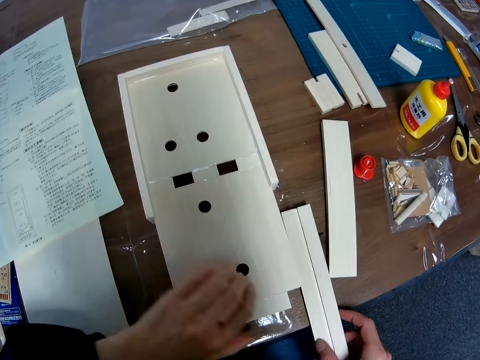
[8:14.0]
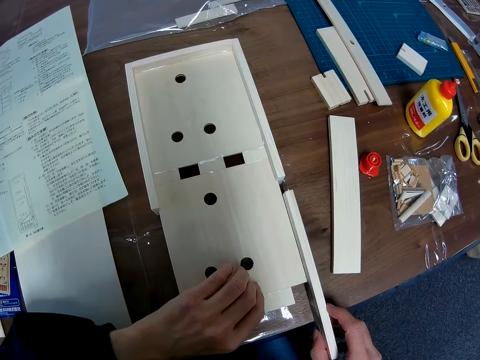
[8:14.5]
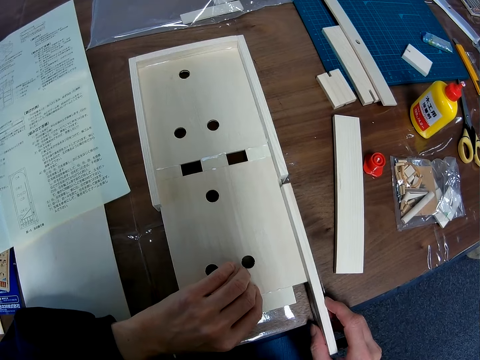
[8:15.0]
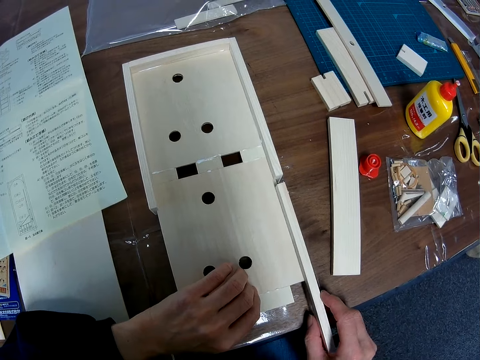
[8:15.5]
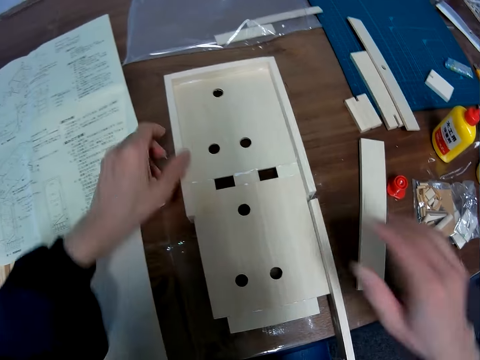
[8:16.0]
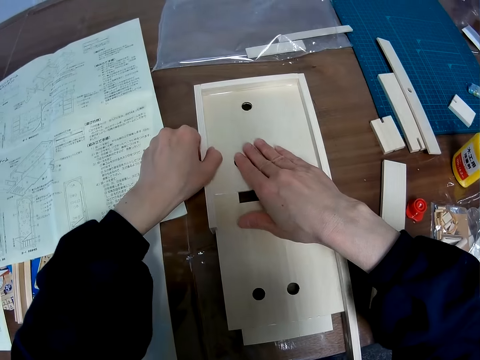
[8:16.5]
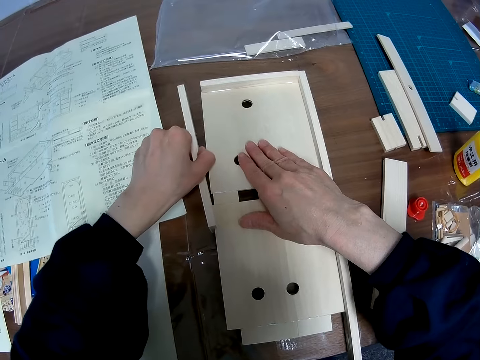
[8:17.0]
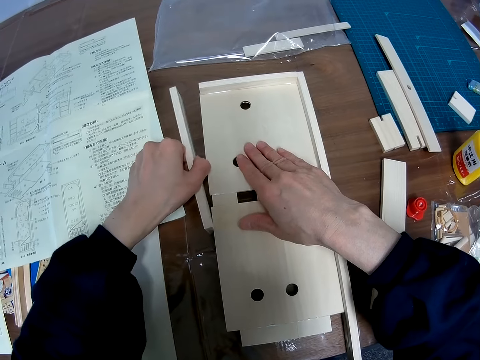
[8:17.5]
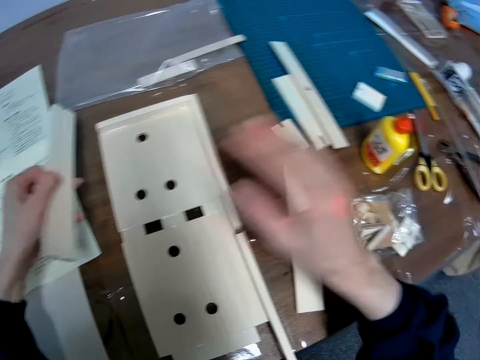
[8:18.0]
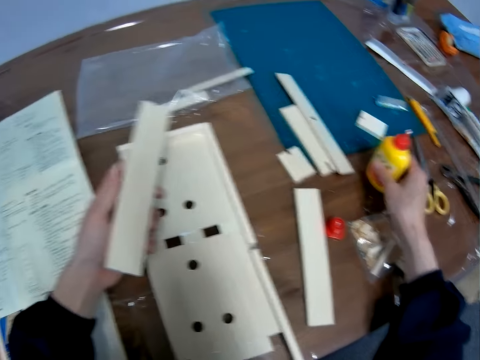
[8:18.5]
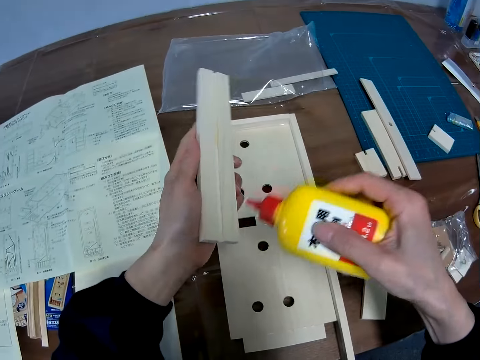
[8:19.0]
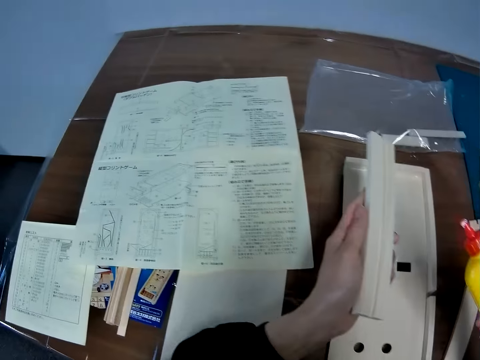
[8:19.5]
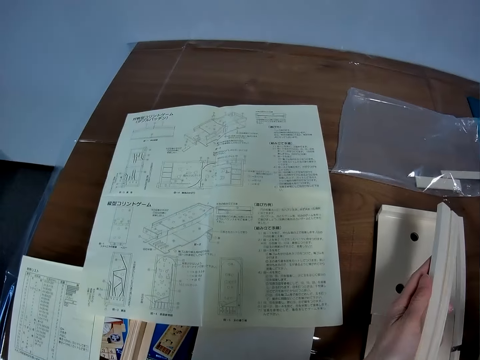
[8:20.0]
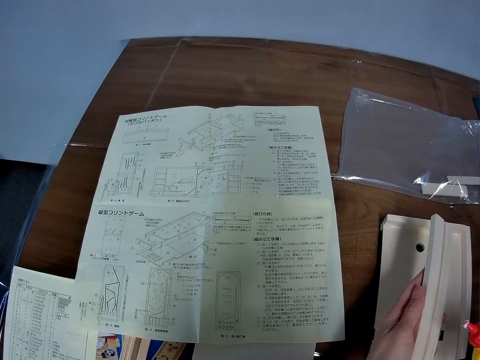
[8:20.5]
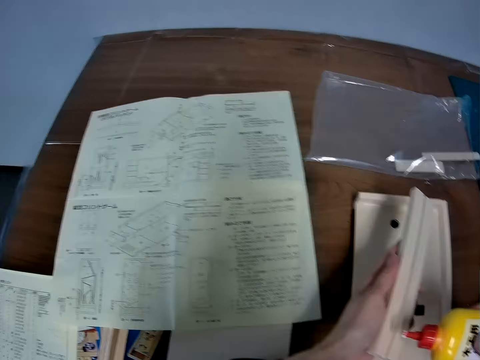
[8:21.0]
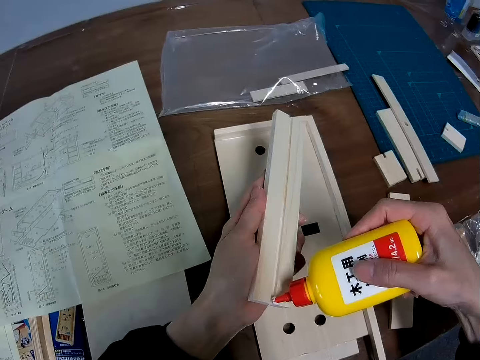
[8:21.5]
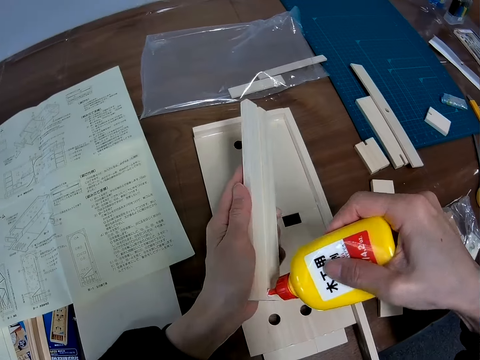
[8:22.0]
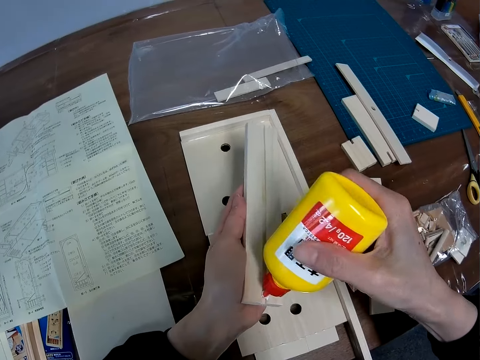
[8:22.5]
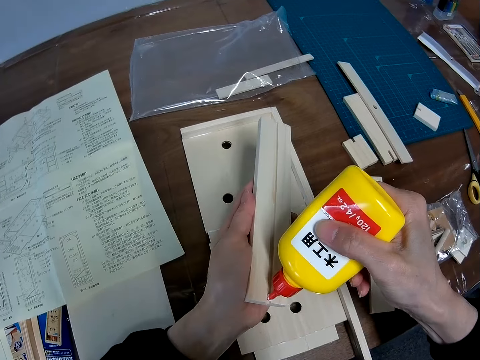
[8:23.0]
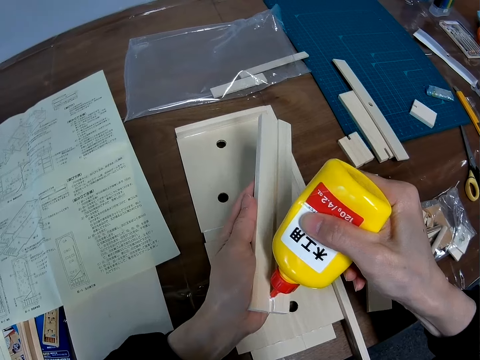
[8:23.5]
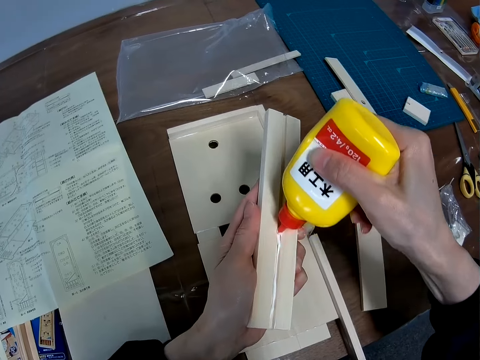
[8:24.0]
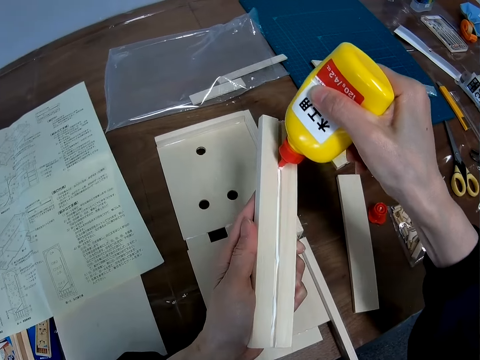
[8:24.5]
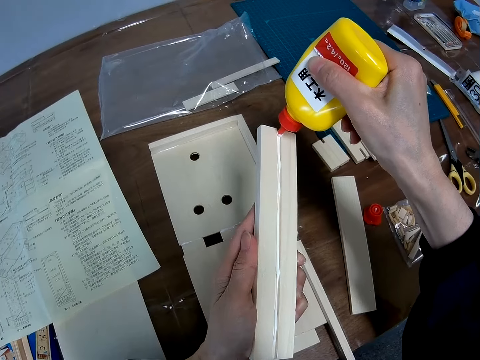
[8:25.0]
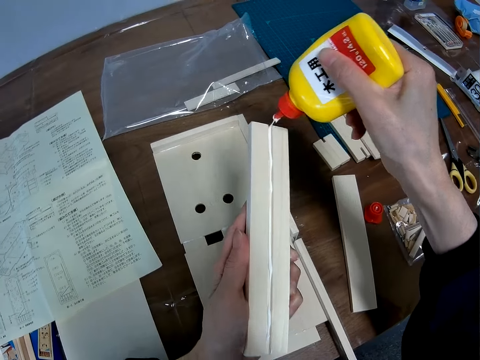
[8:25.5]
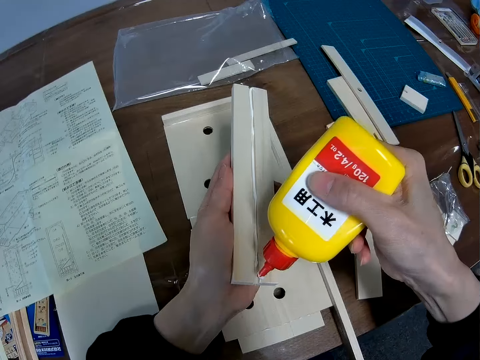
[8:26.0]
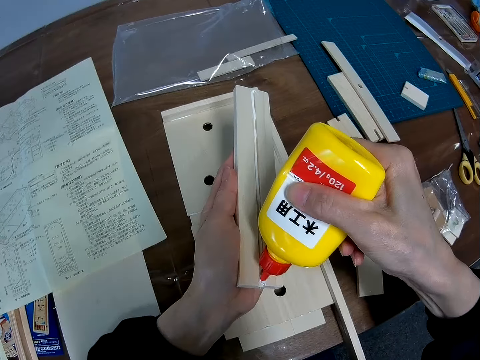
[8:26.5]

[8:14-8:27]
The camera wearer picks the fallen fifth small board wood from the table. They put the fifth small board wood together with the big board wood. They remove the second small board wood from the big board wood. They pick the wood glue bottle from the table. They look at the blueprint. They put the wood glue bottle on the second small board wood.

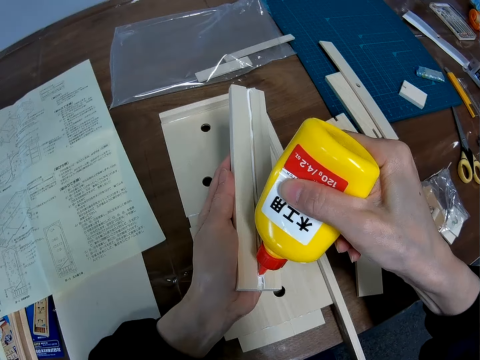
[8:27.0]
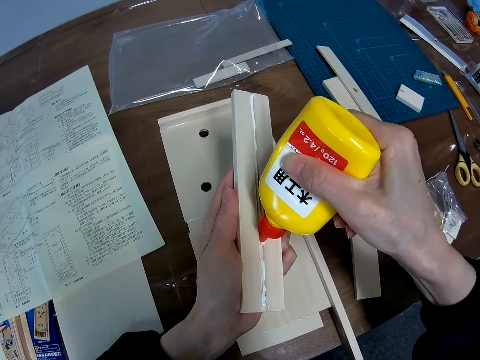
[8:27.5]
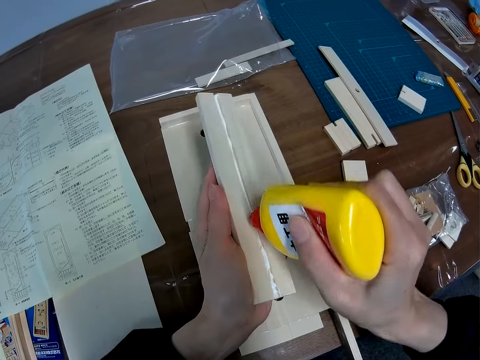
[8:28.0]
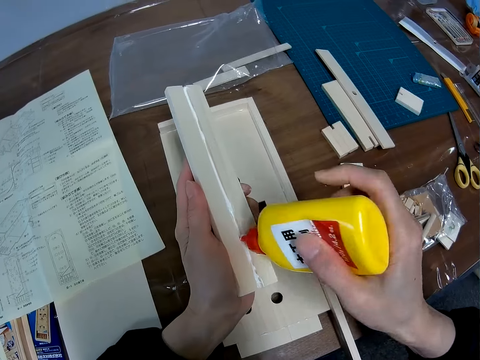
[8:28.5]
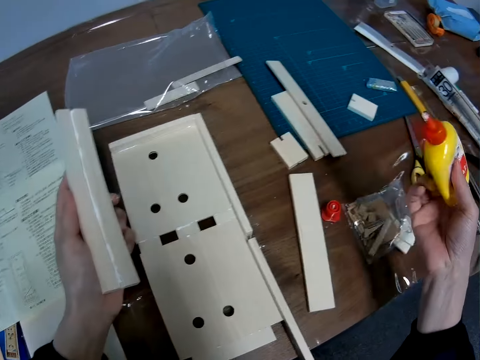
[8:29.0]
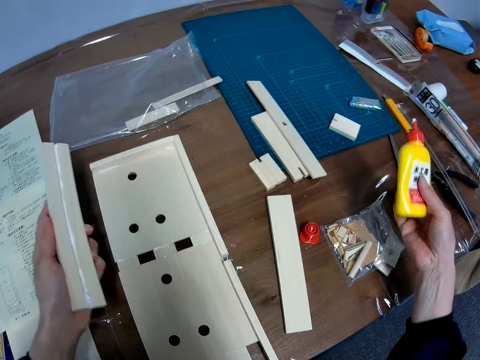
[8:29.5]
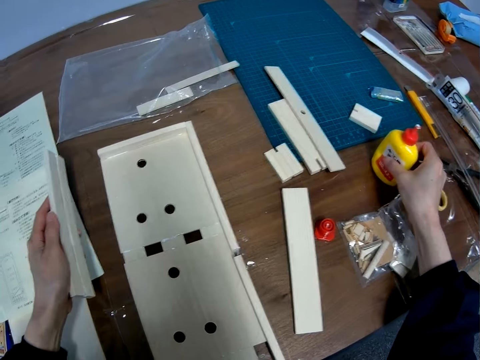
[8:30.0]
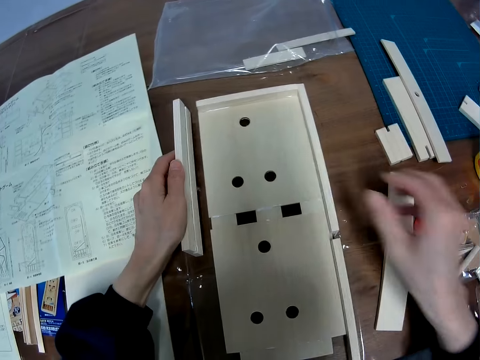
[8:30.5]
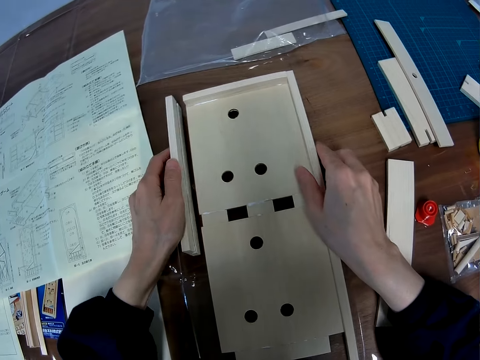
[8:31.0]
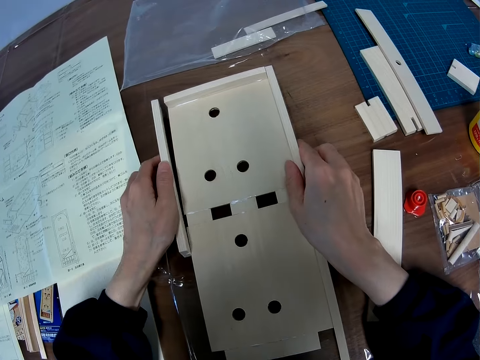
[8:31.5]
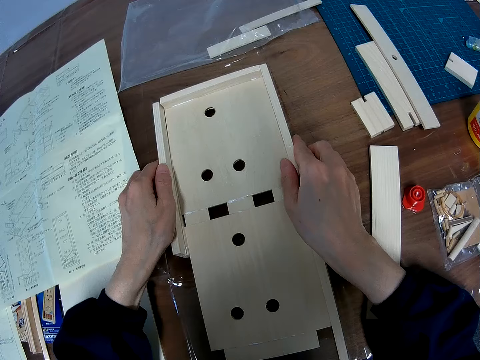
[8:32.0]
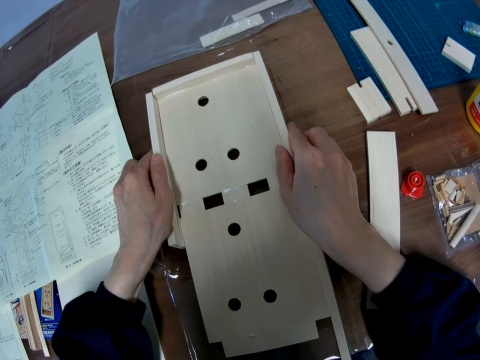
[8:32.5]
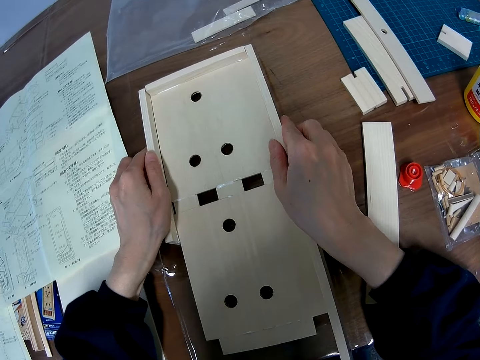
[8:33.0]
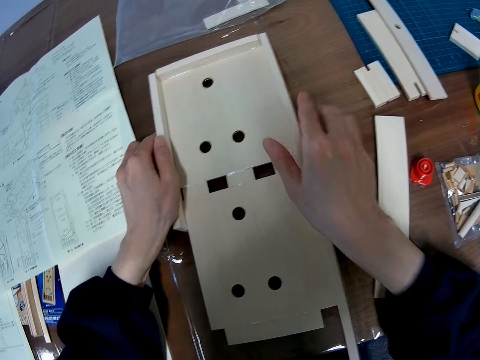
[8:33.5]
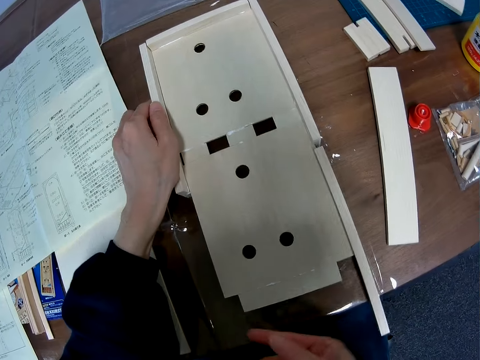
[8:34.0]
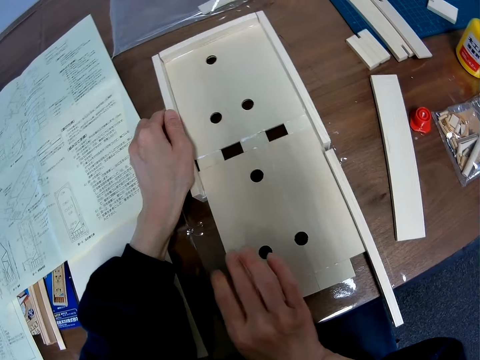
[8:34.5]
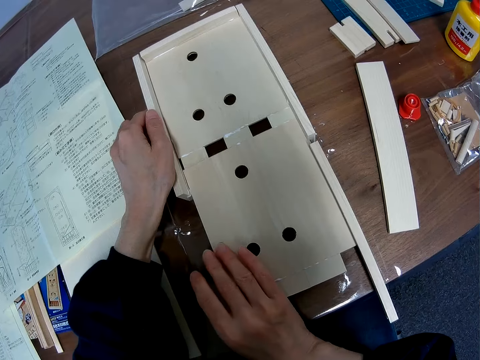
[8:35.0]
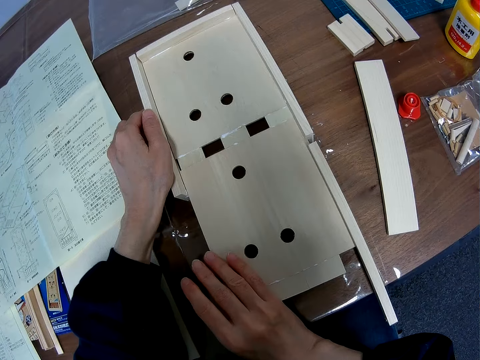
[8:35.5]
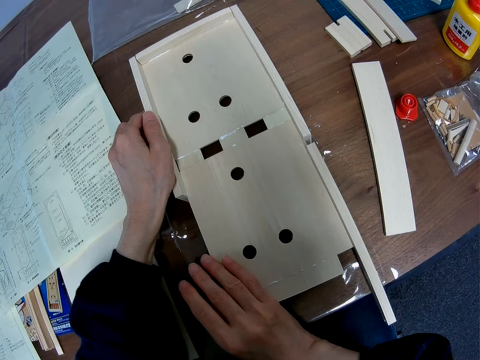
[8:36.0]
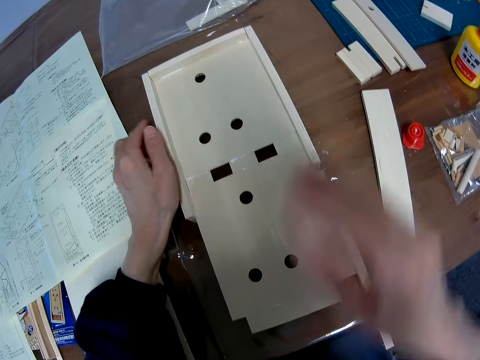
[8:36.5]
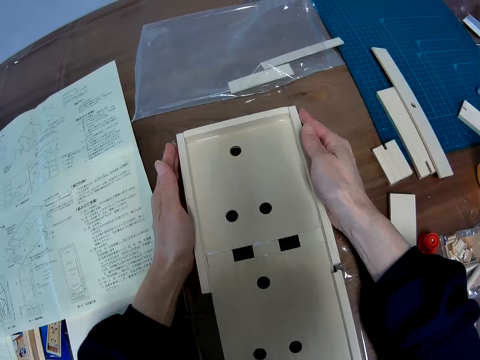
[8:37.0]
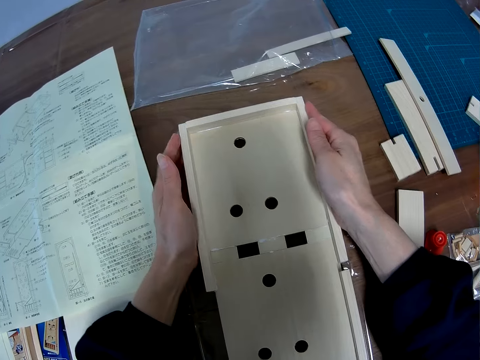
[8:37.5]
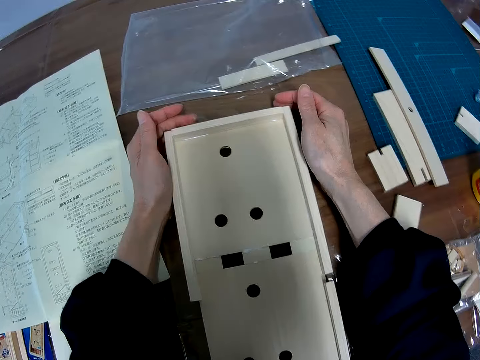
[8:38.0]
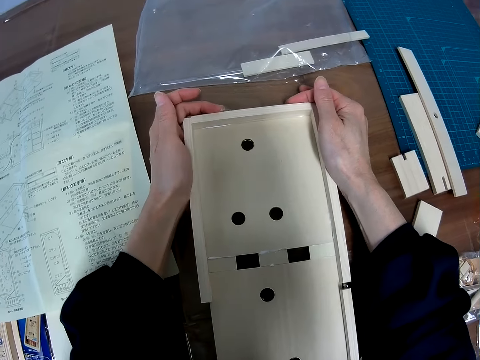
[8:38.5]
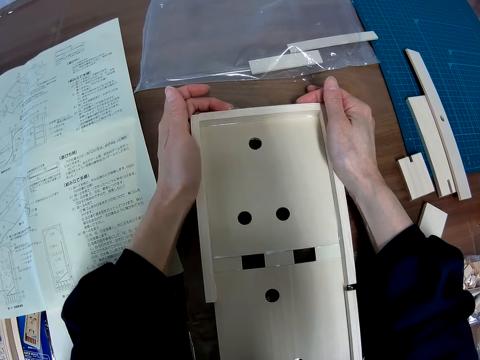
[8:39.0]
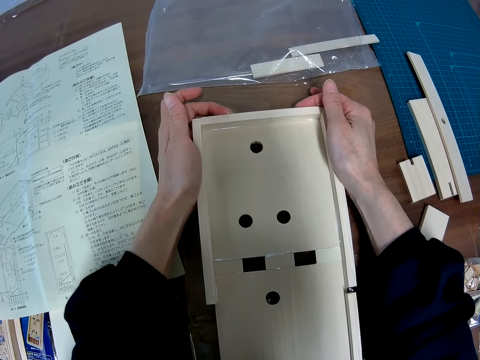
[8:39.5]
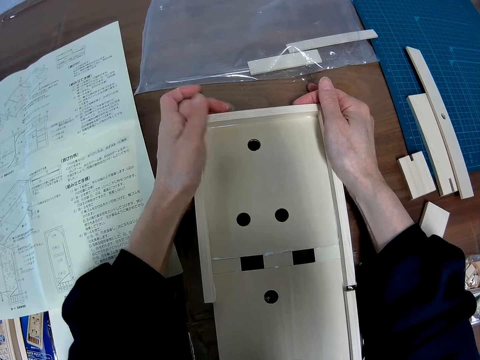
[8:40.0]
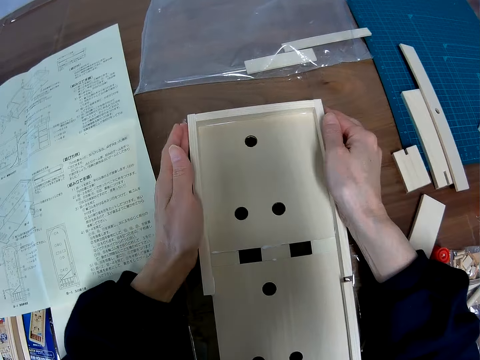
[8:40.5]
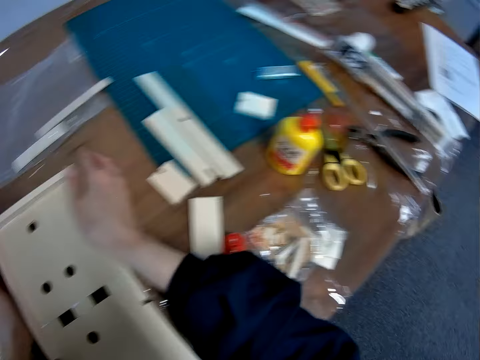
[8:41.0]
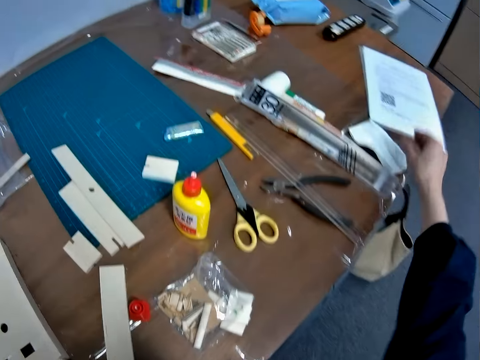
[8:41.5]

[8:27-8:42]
The camera wearer drops the wood glue bottle on the table. He joins the second small board wood to the big board wood. He presses the first, second, and third small board wood in place with his hands.
